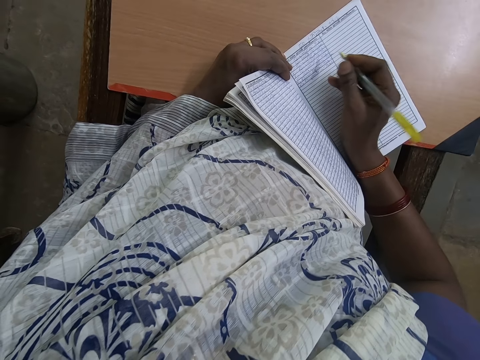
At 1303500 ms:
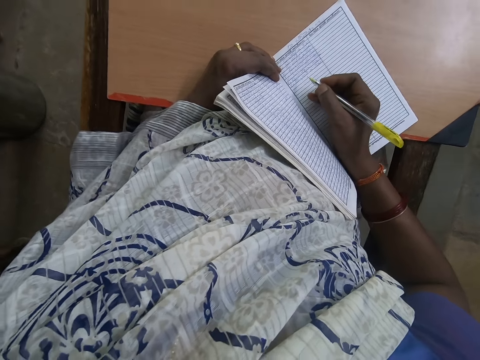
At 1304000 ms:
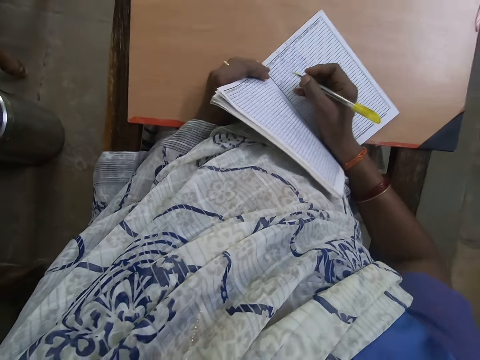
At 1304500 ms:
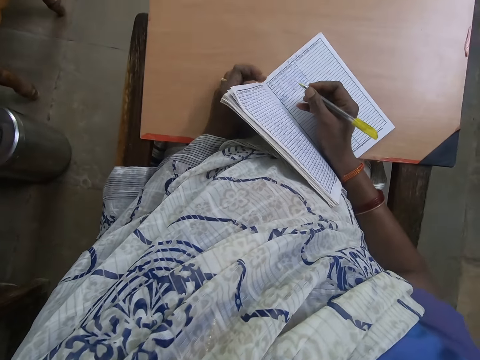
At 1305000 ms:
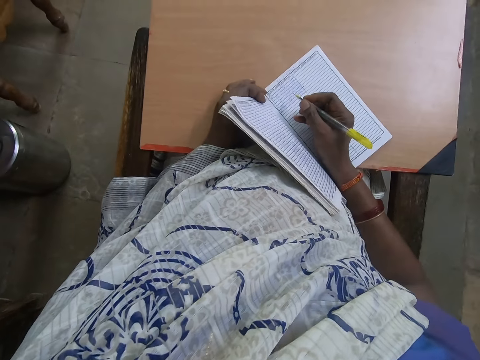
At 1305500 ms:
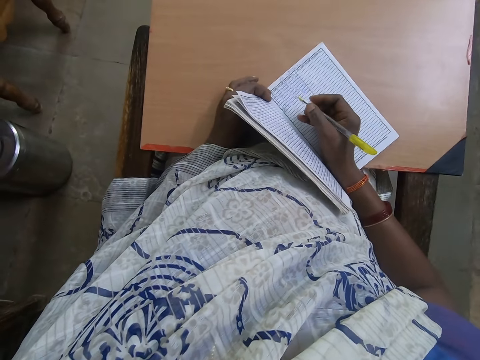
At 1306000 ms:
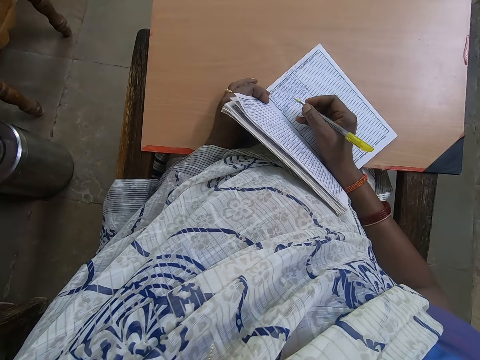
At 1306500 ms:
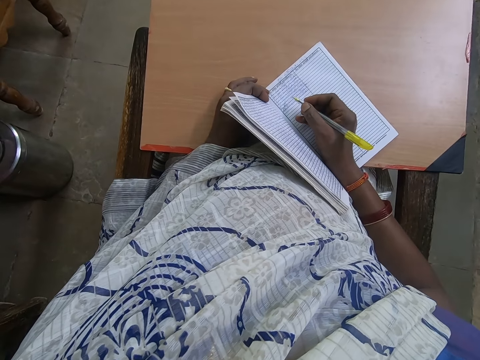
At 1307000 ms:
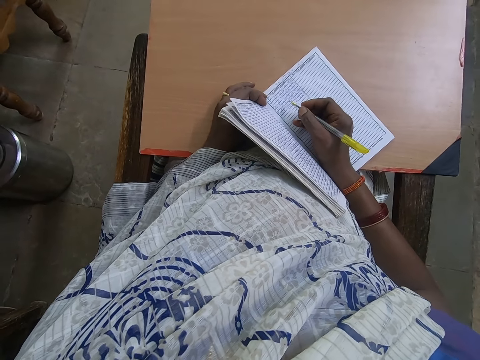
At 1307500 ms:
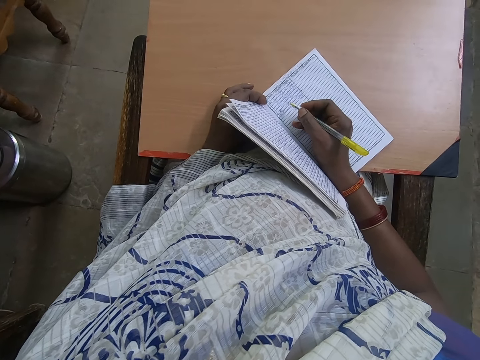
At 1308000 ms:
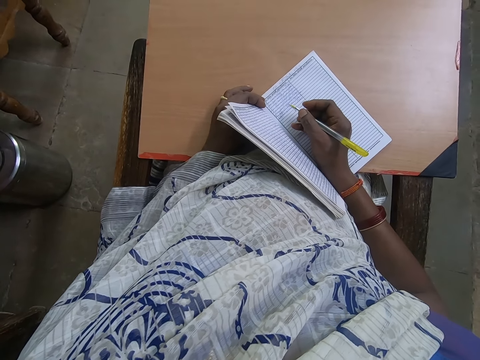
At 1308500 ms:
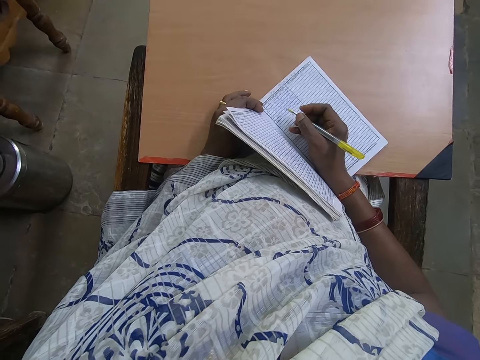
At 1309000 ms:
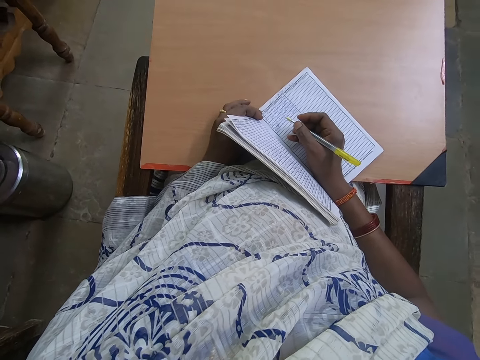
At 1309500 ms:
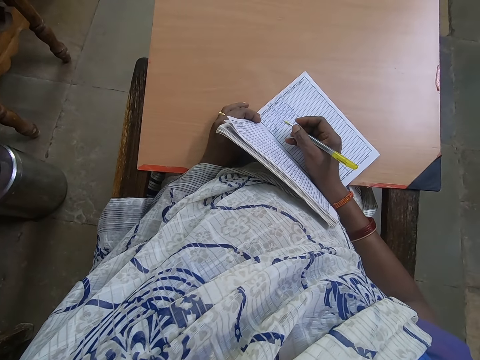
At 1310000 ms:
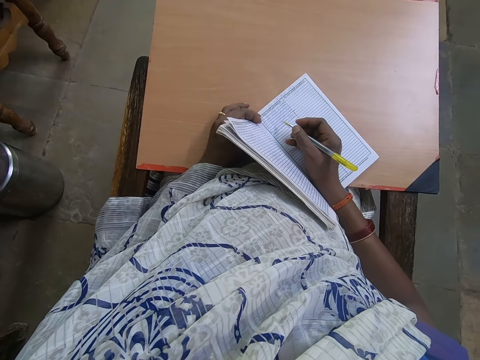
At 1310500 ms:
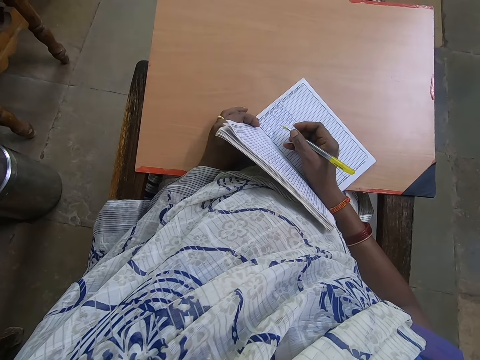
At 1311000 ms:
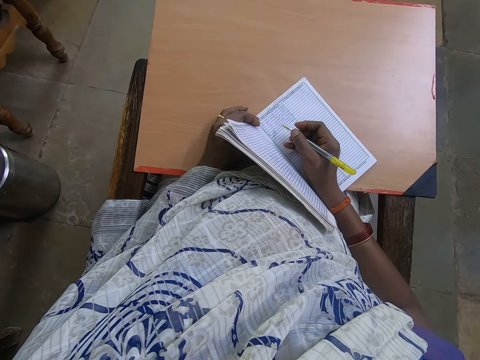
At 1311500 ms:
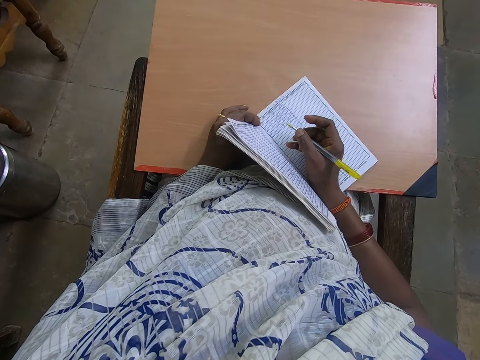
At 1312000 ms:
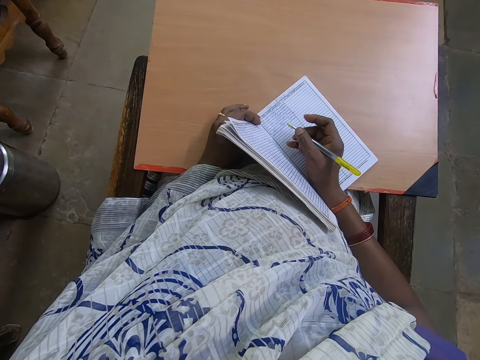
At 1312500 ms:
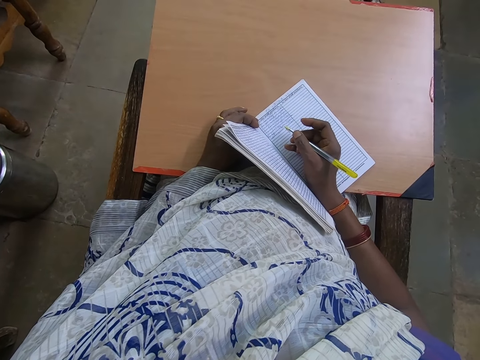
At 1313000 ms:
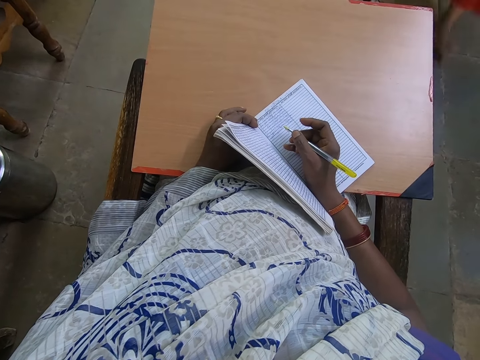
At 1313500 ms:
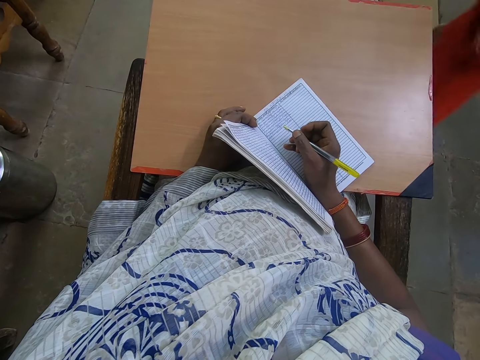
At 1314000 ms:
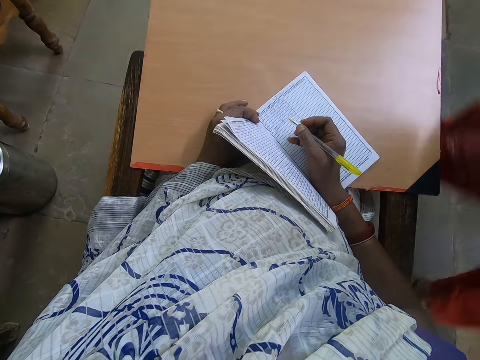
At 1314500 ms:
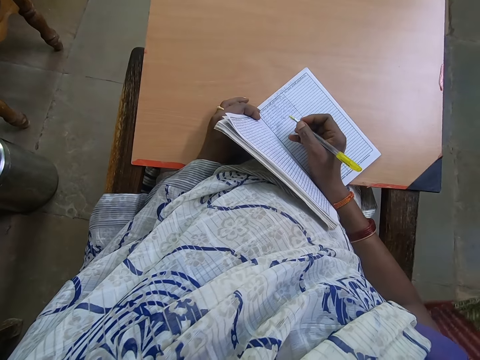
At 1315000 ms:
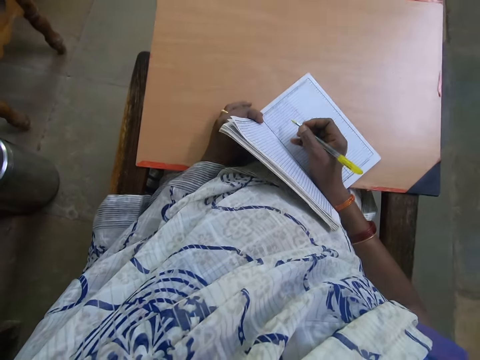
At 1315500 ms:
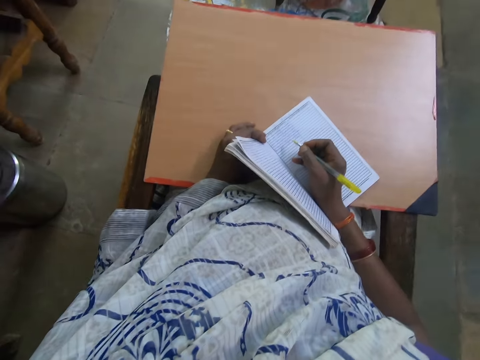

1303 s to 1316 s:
The camera wearer pushes the book over the table. They look around. A person walks around.
